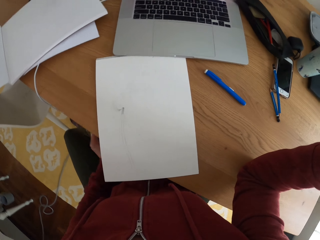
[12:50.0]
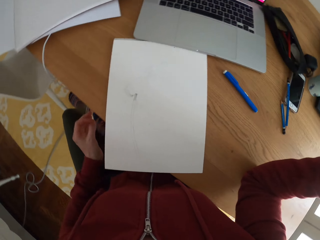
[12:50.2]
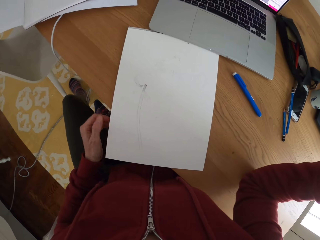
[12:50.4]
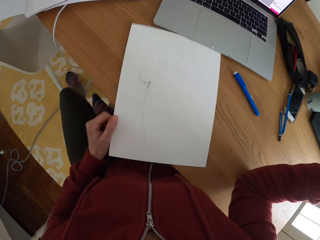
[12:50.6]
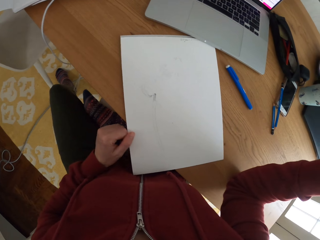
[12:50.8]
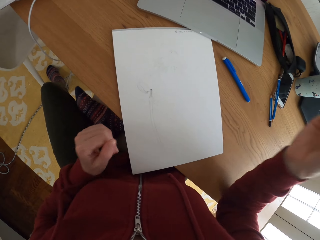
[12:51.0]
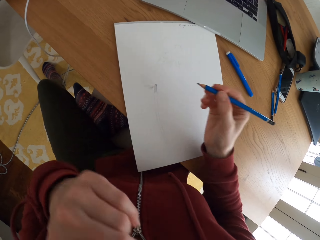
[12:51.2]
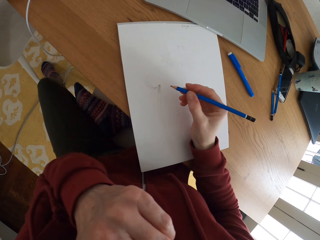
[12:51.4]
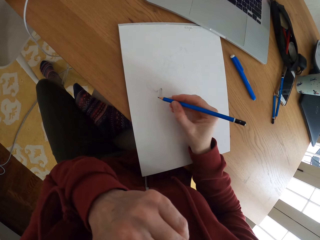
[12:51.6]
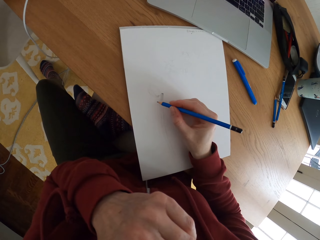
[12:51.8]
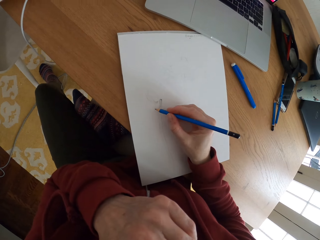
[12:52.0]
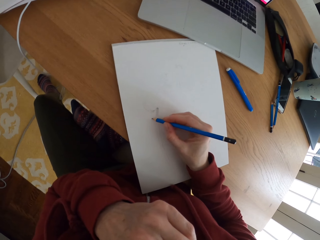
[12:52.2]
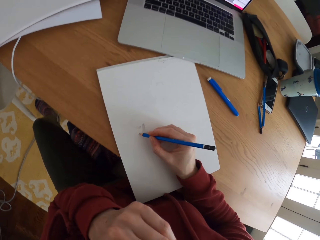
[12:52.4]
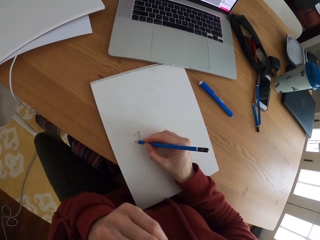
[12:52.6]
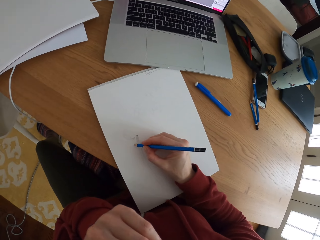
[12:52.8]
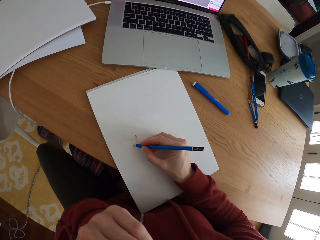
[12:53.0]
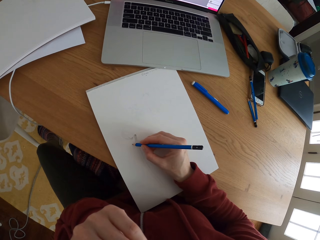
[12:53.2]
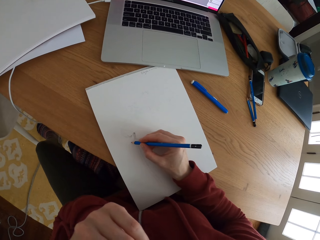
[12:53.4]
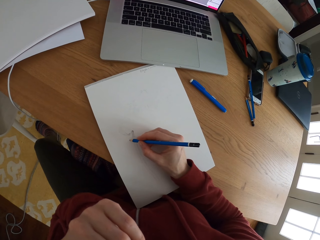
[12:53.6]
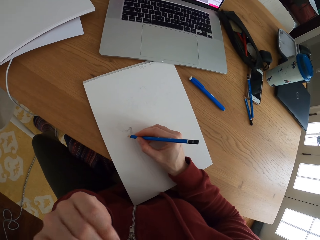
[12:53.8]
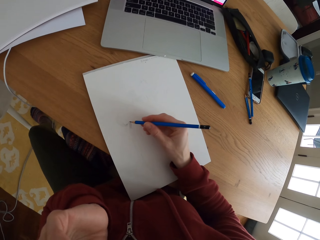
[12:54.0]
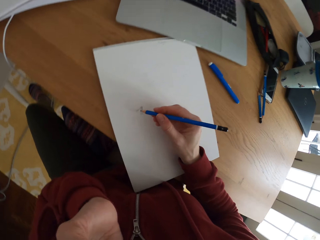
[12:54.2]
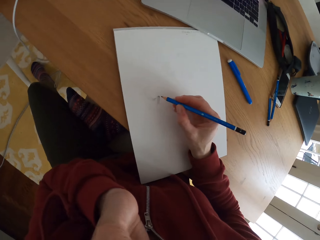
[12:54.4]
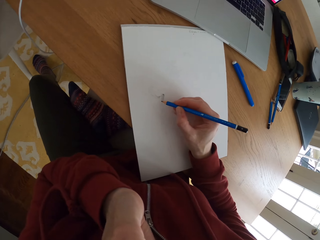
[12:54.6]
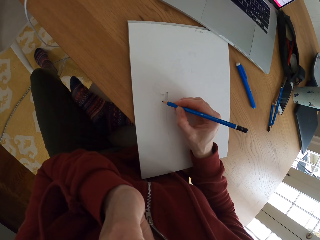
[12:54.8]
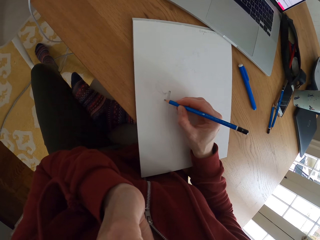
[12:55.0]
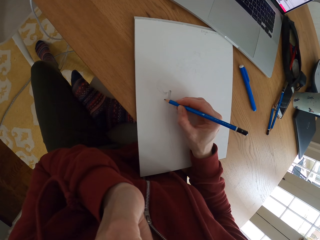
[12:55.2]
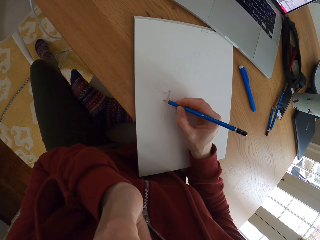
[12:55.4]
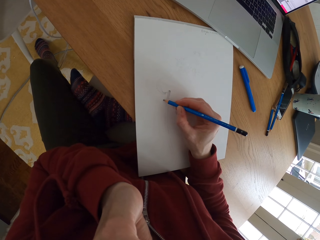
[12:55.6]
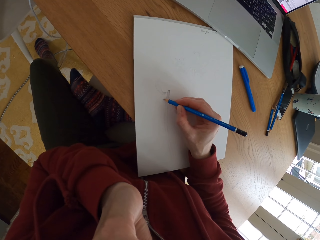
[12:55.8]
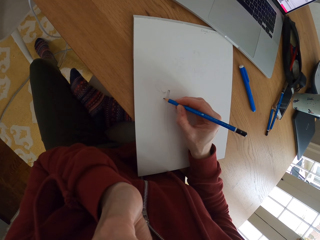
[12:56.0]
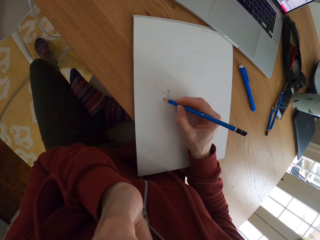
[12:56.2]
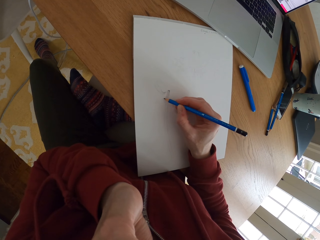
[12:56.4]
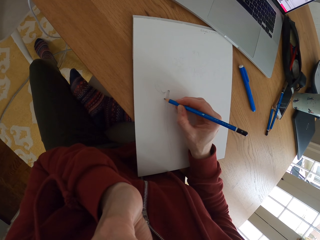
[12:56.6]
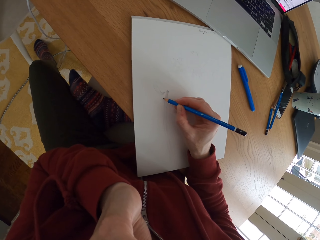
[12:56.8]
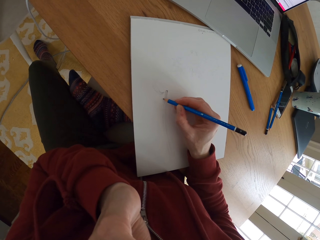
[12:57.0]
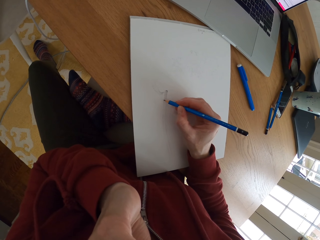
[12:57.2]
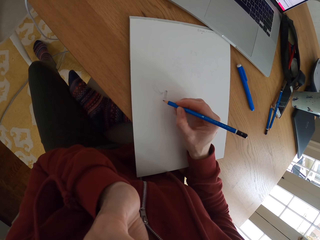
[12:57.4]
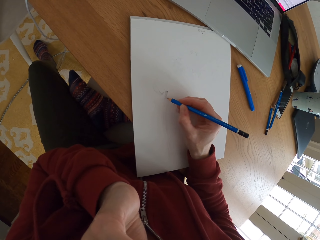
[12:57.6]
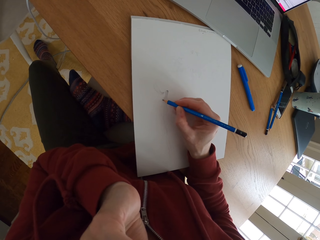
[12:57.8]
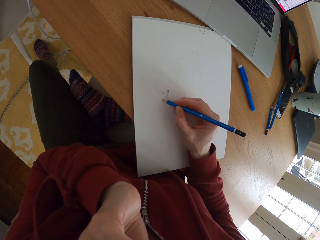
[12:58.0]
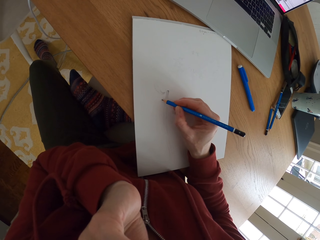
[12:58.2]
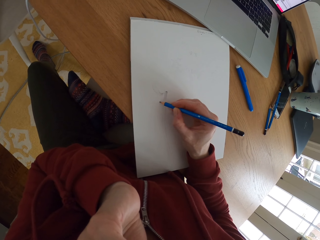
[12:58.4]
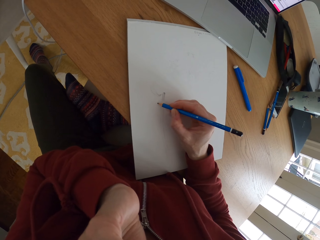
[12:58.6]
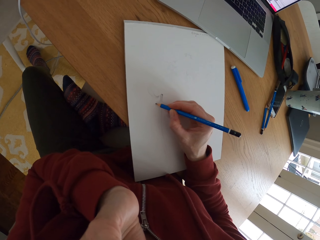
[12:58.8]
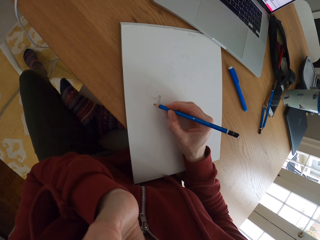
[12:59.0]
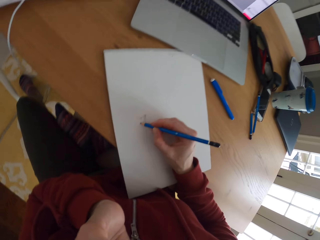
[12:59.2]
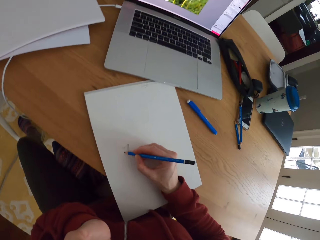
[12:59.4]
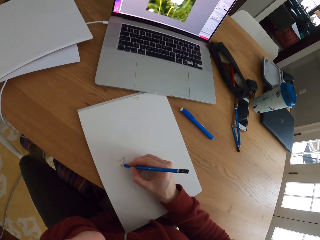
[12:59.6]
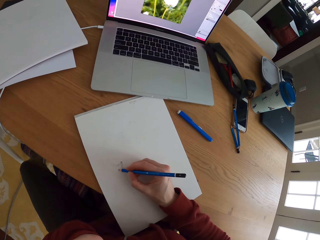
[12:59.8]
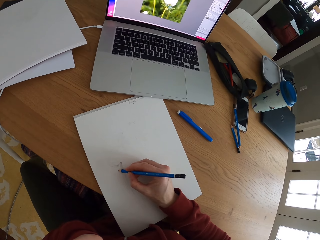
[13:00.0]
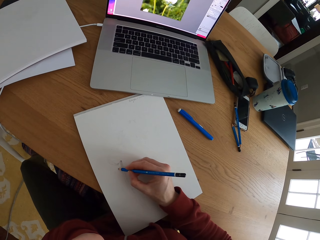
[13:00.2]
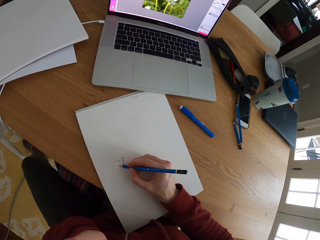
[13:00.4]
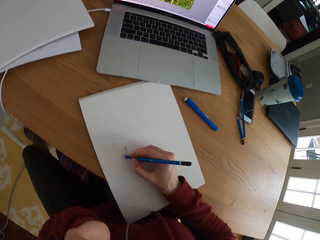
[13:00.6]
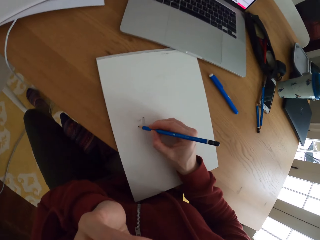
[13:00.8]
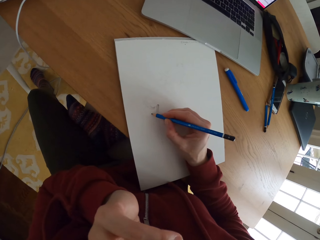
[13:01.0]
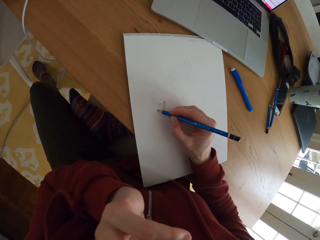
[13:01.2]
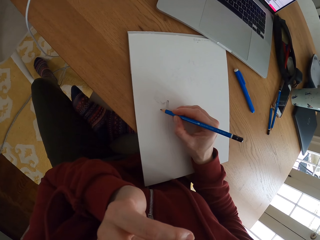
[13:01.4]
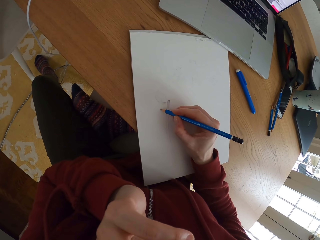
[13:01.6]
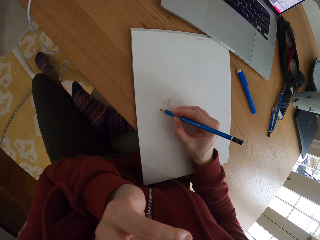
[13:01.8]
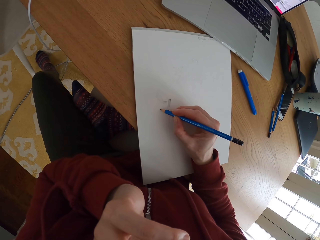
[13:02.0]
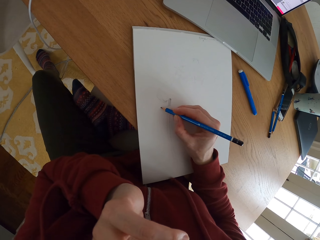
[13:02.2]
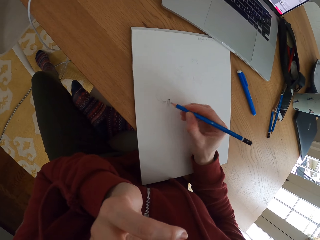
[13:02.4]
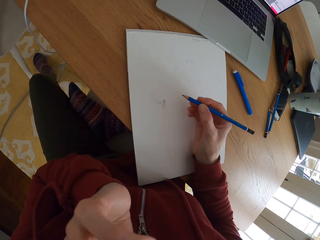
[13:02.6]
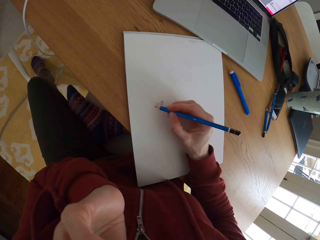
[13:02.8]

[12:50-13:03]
The camera wearer moves the drawing paper. She turns the piece of paper sideways. She touches her face. She stares at the laptop. She draws something on the piece of paper with a pencil. She draws a sketch. She stares at the laptop.

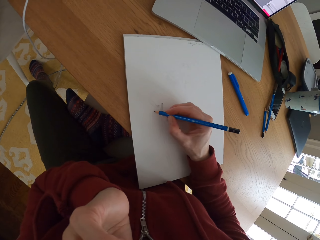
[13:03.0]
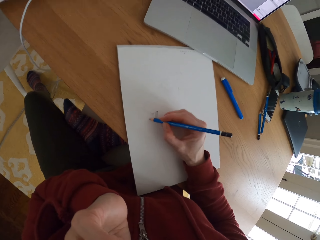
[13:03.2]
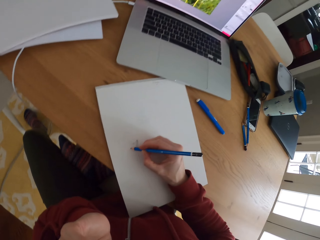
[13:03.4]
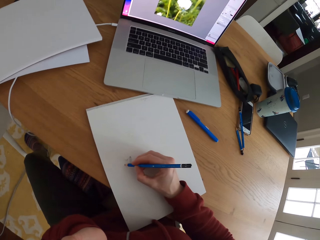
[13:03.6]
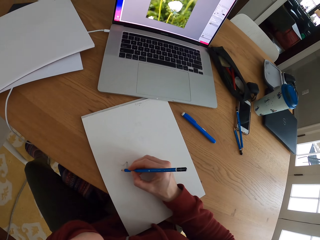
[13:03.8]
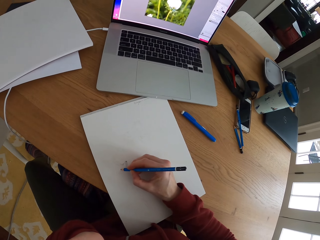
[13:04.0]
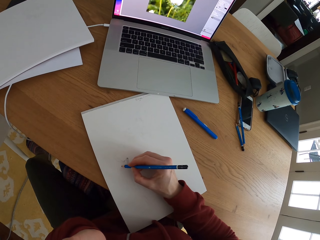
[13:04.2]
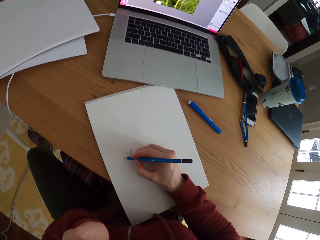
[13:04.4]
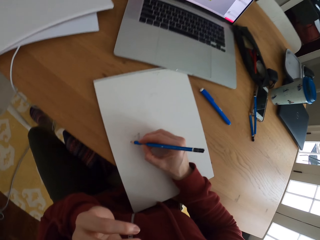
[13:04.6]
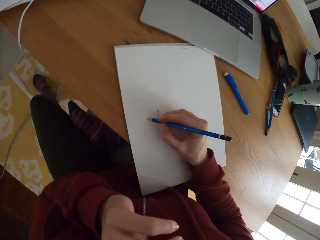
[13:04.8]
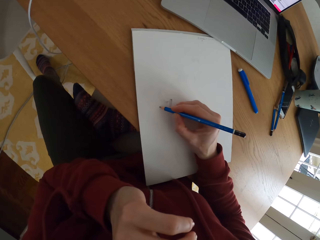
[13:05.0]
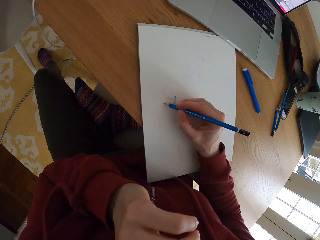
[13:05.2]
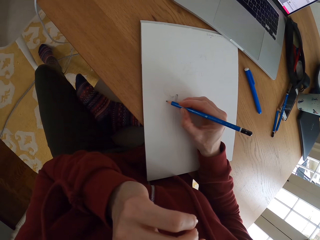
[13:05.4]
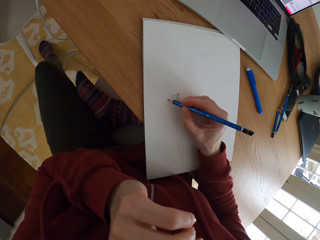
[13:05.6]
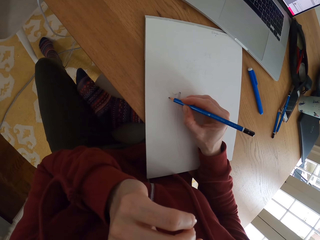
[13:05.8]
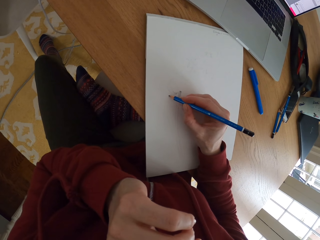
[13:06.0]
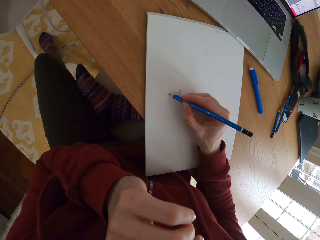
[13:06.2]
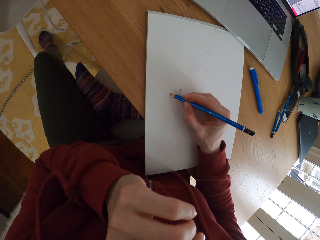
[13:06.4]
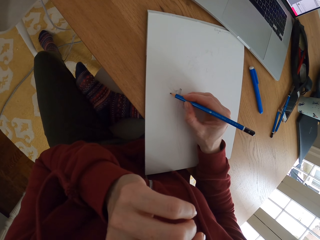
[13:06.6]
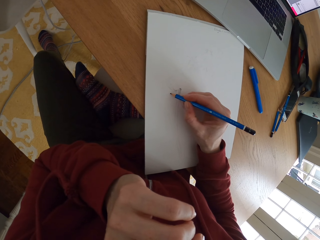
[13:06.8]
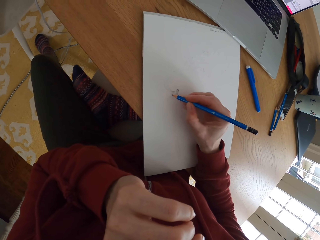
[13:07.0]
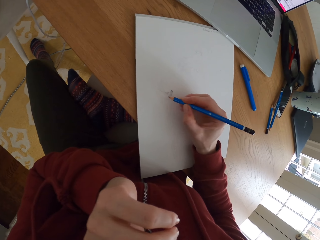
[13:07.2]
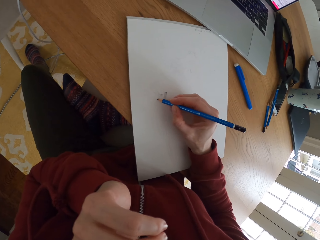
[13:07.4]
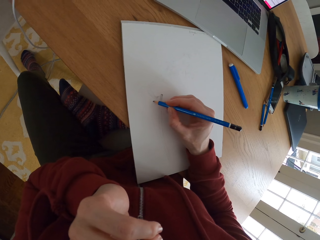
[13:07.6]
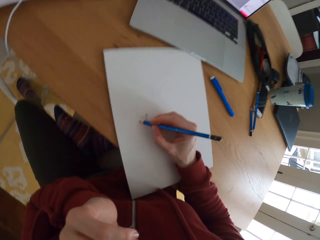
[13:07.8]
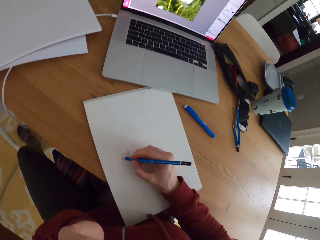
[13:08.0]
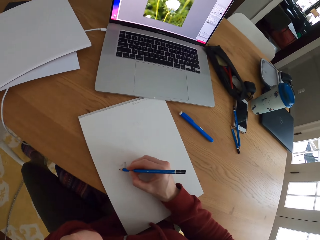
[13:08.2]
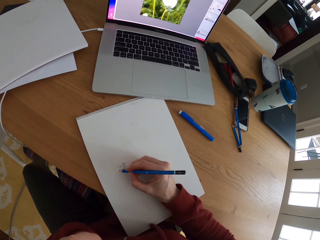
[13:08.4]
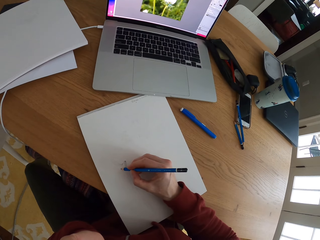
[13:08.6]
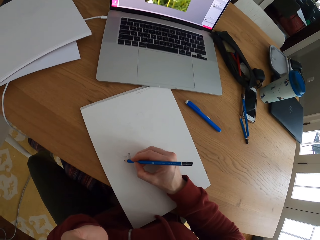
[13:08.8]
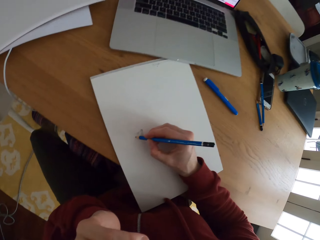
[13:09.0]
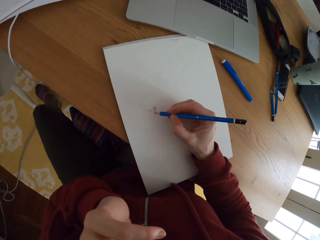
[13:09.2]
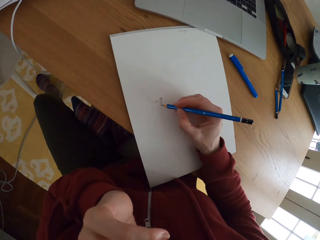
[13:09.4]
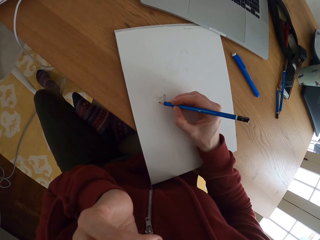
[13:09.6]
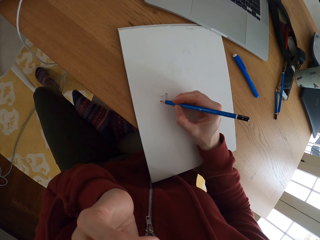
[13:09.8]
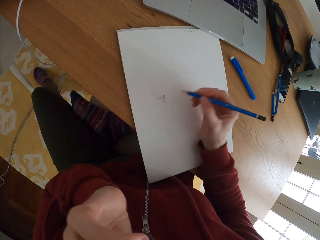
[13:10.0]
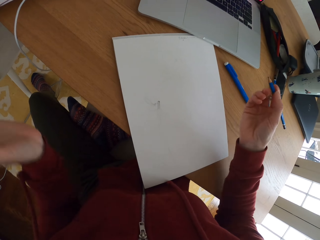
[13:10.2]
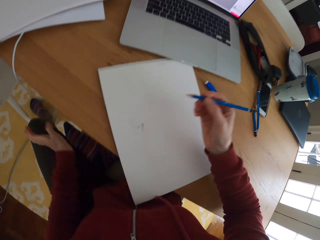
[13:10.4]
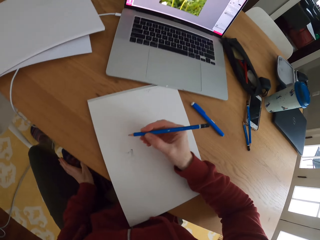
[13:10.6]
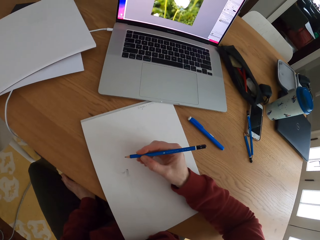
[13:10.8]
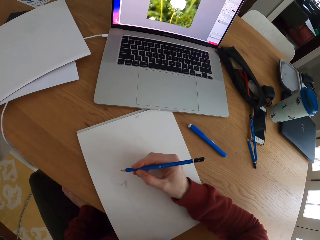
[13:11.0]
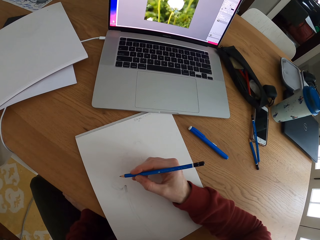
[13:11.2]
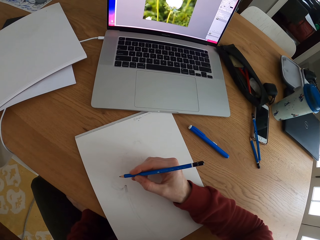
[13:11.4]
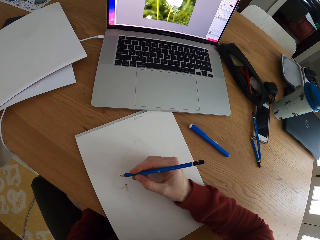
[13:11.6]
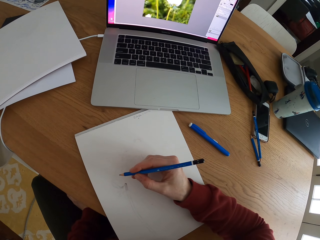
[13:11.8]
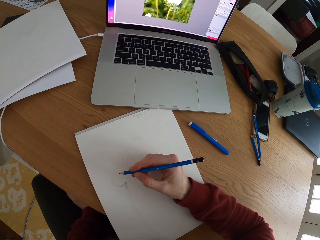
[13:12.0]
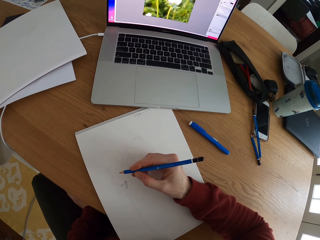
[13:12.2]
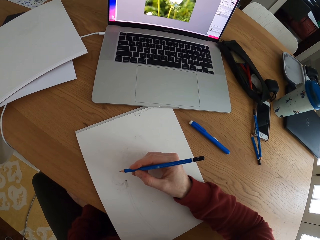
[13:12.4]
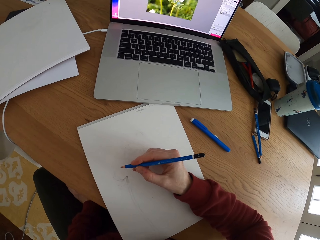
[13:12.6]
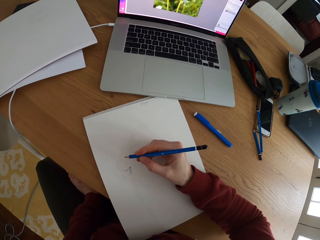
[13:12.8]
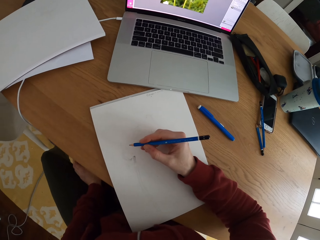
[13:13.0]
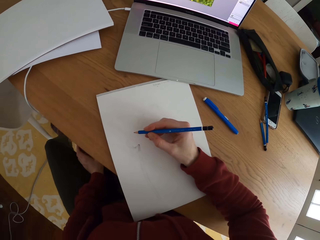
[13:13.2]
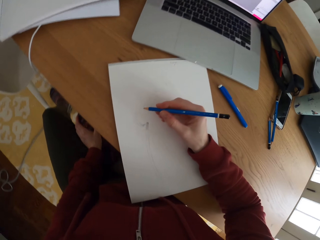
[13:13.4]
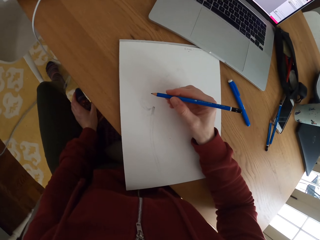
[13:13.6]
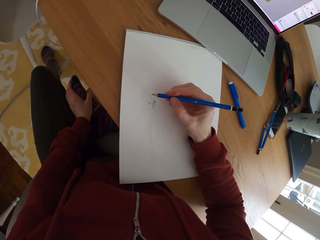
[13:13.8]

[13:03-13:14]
The camera wearer draws a sketch. They stare at the laptop. They move the hand holding the pencil. They stop to draw something on a piece of paper. They stare at the laptop. They draw something on the piece of paper with the pencil.
